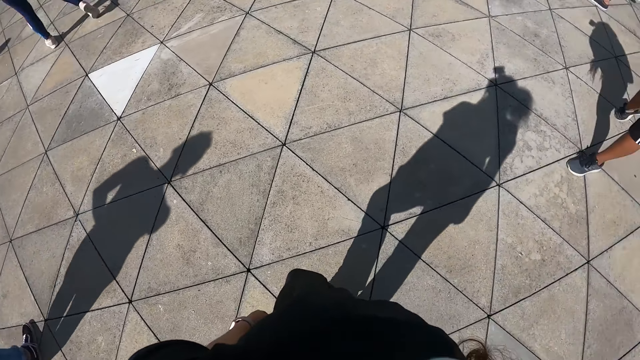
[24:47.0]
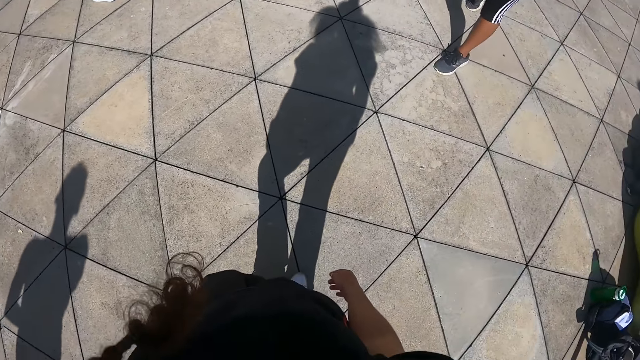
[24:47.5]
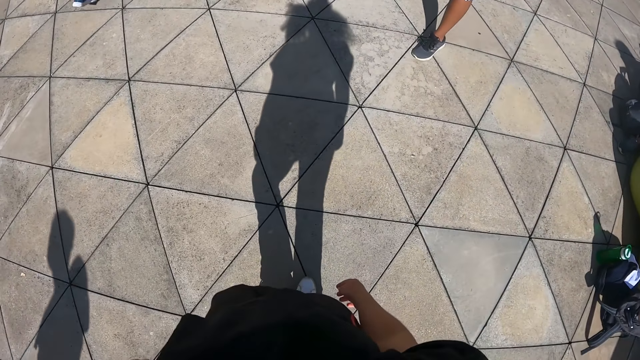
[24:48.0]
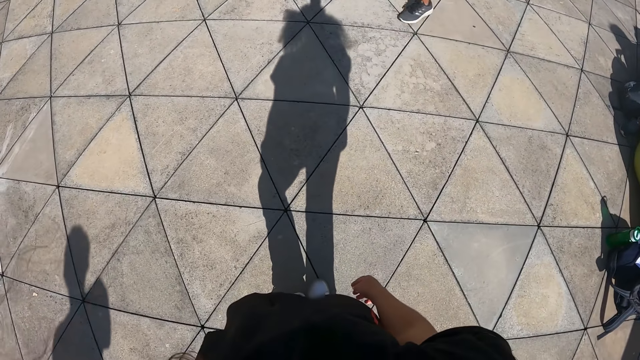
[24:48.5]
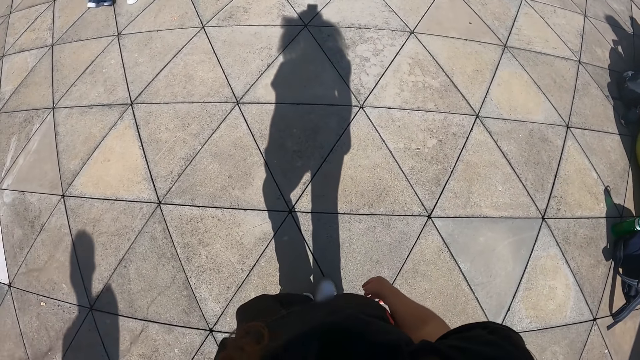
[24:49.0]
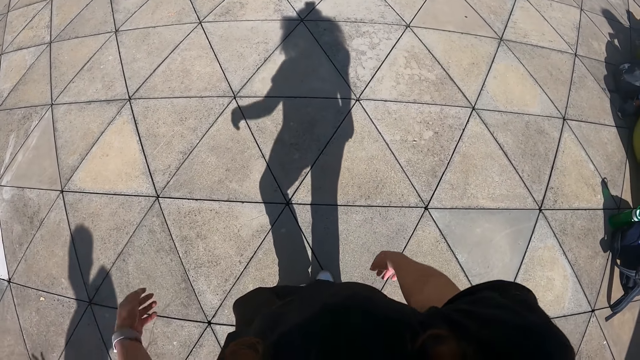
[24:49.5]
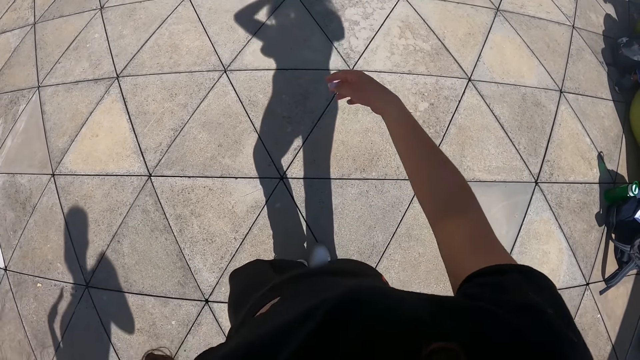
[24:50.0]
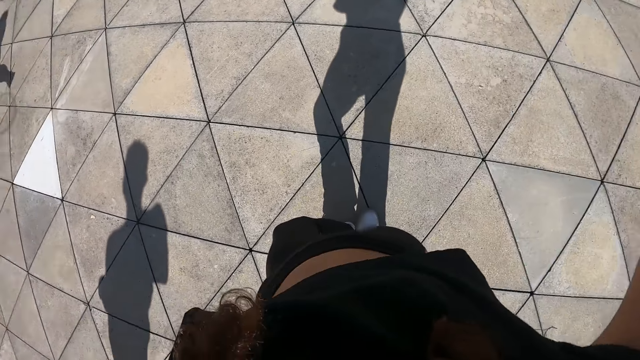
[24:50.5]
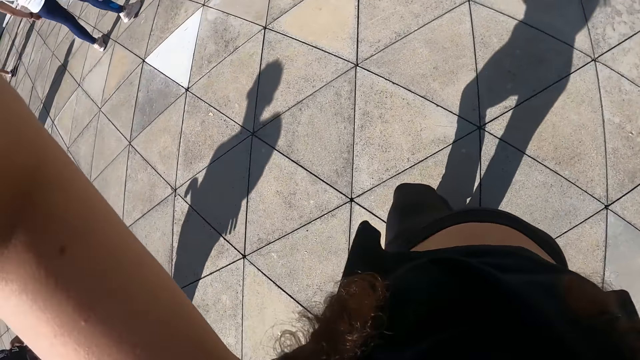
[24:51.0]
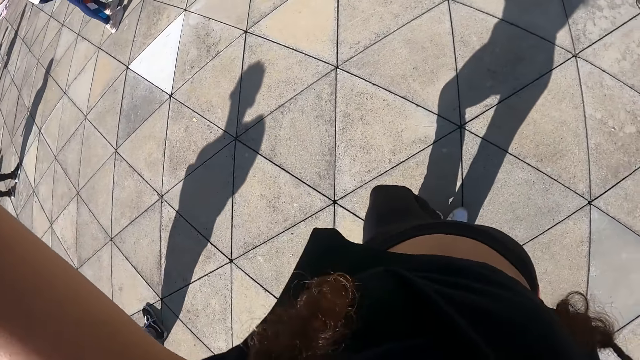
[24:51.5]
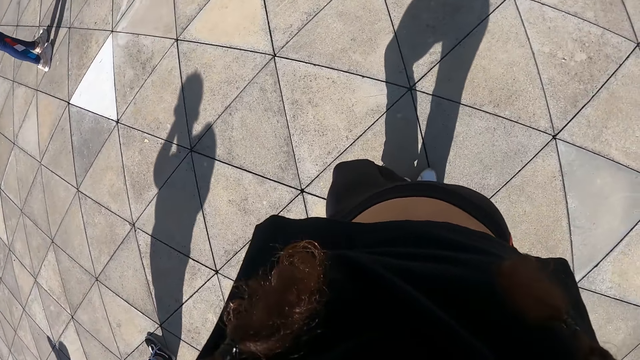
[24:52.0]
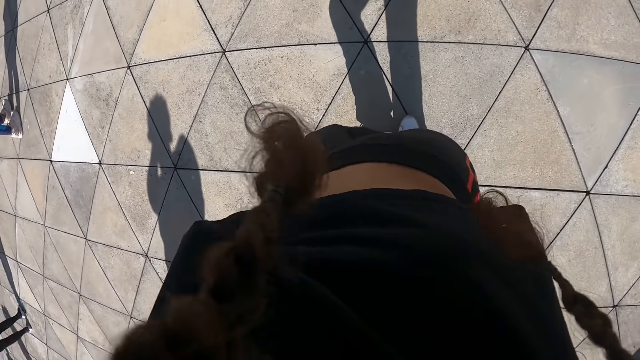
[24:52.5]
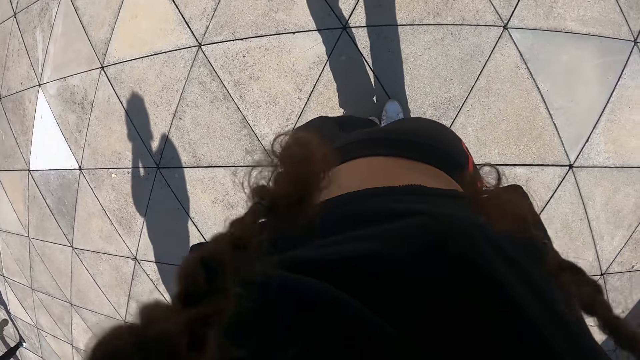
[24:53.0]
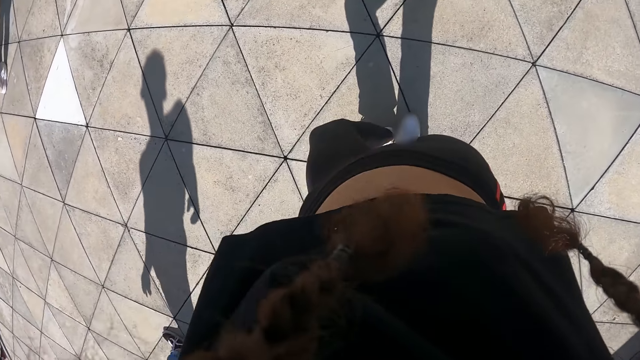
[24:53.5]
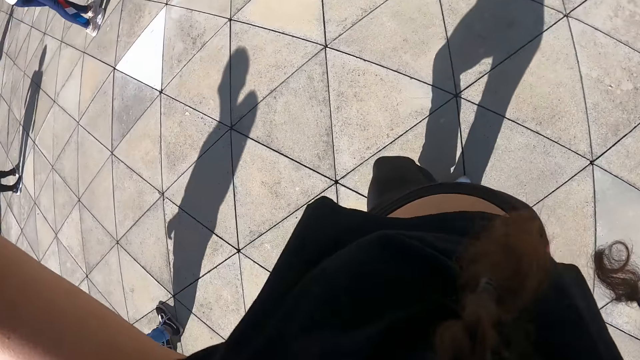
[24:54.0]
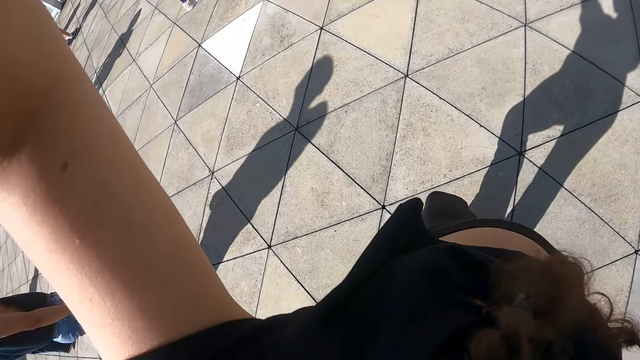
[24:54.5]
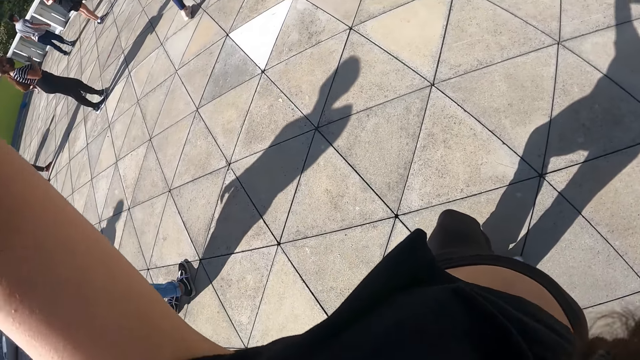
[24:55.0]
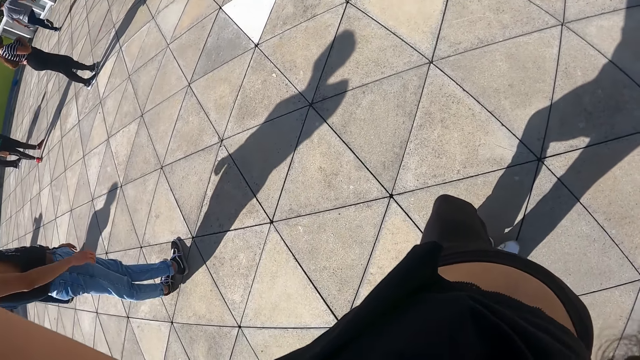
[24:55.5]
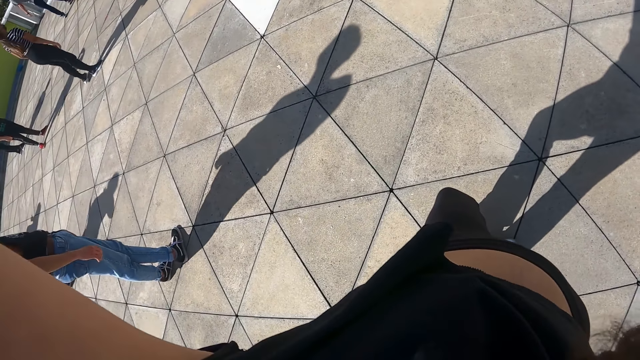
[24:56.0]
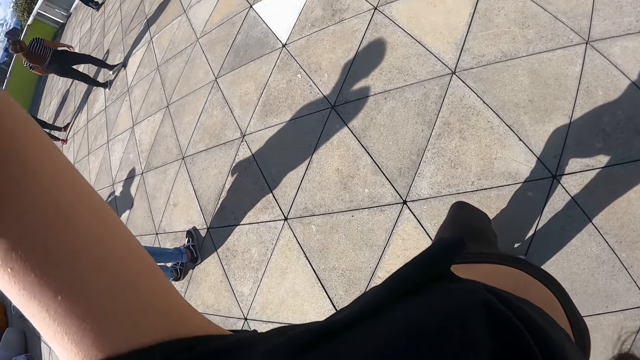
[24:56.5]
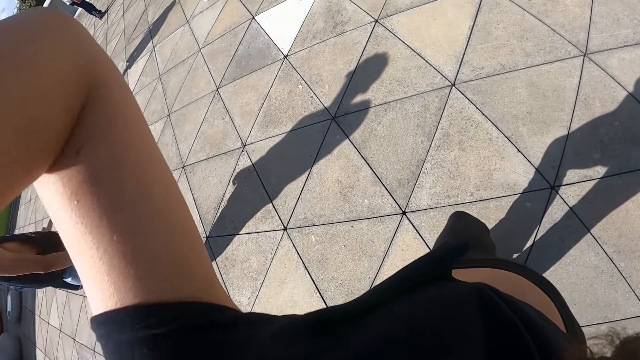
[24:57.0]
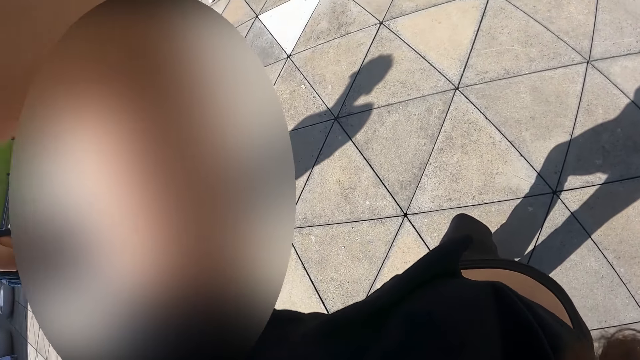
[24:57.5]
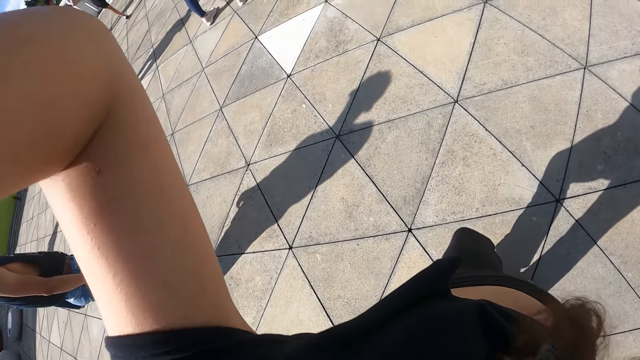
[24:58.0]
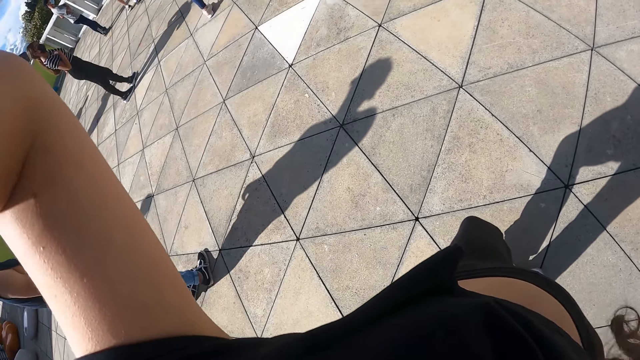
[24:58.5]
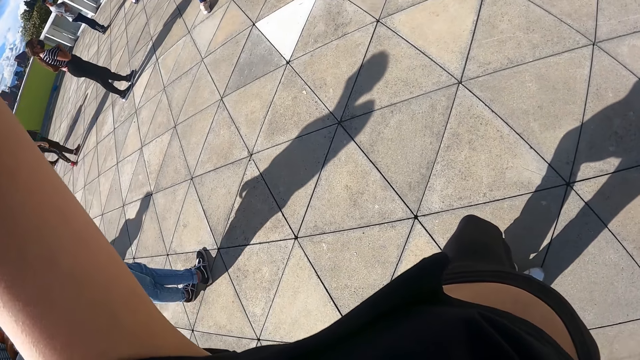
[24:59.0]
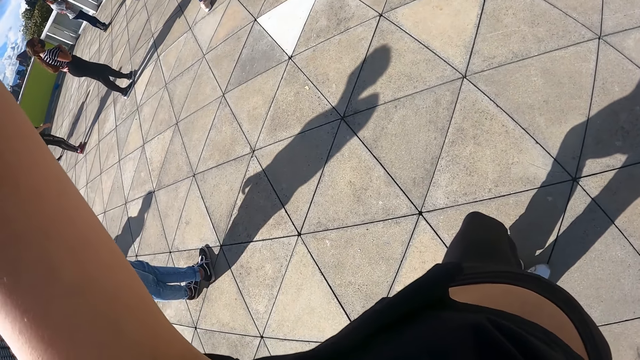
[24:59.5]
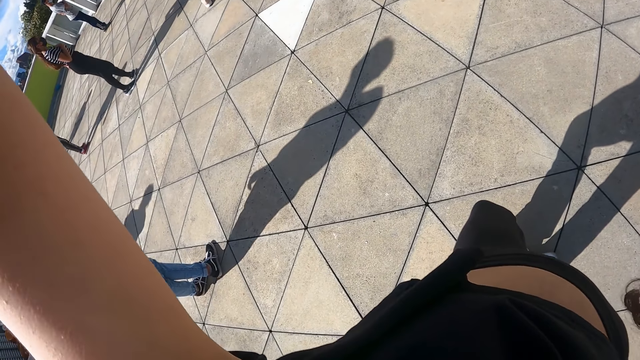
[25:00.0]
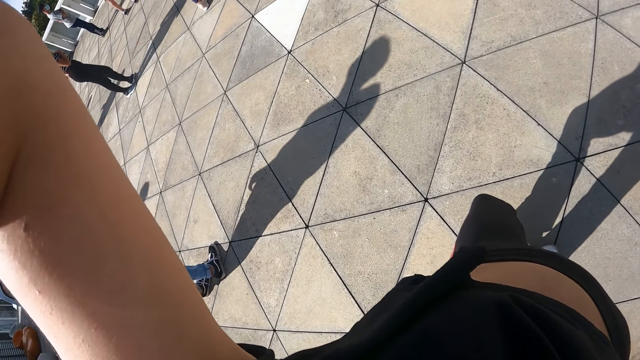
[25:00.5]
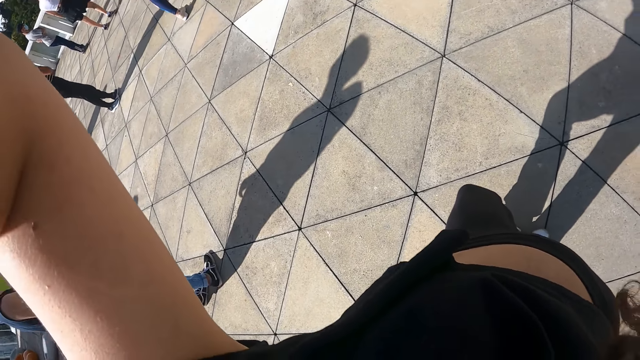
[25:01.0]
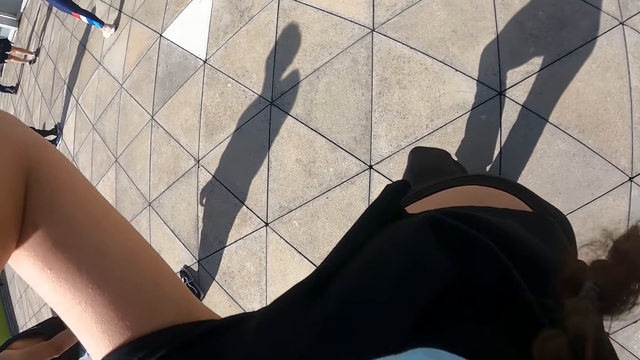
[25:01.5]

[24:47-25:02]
The man dances. The camera wearer looks around. She raises her left hand. She raises it again. Another woman moves. The camera wearer adjusts the camera.

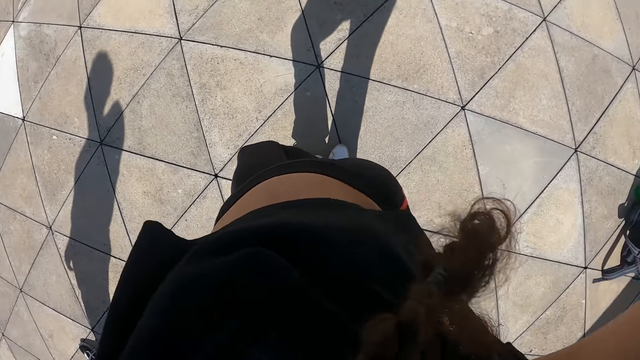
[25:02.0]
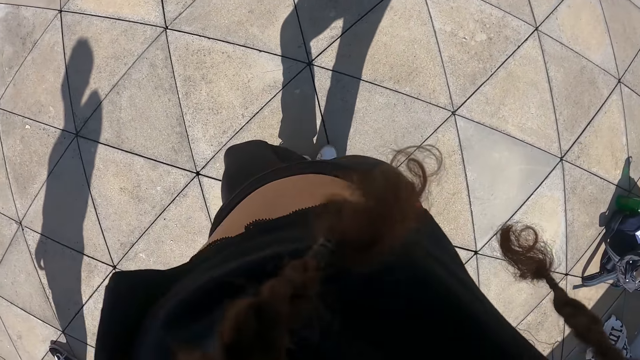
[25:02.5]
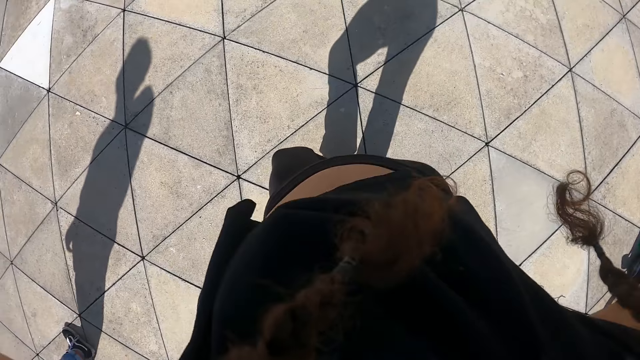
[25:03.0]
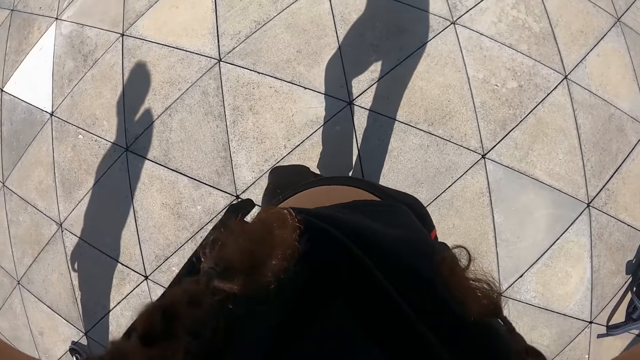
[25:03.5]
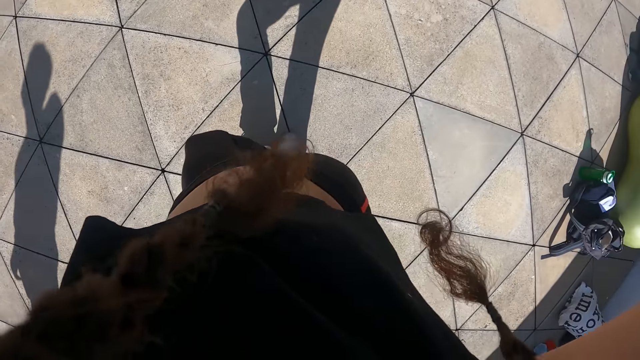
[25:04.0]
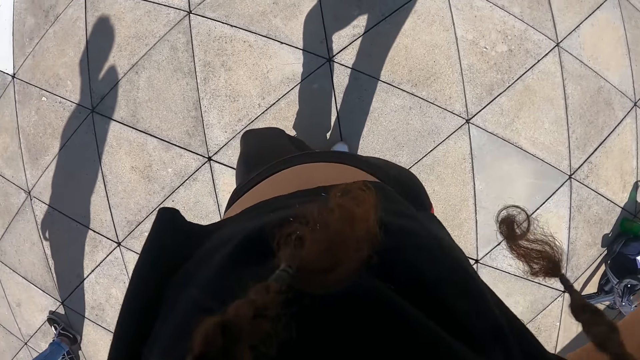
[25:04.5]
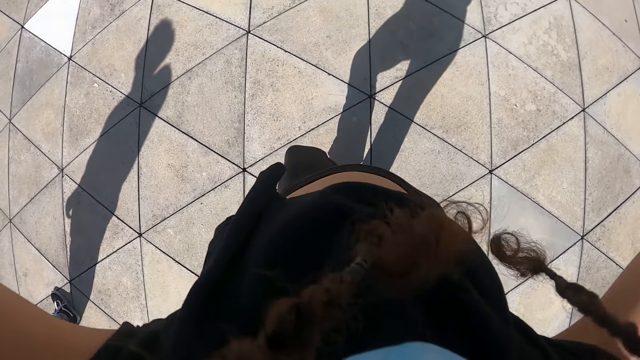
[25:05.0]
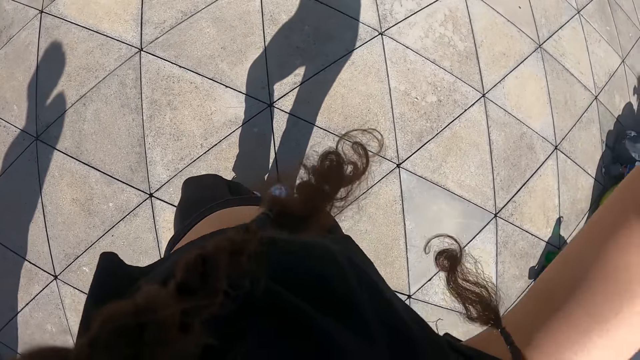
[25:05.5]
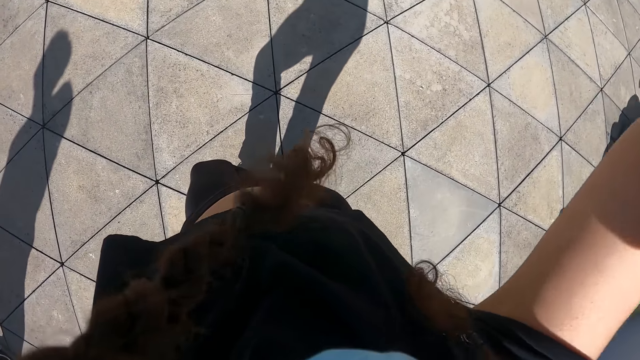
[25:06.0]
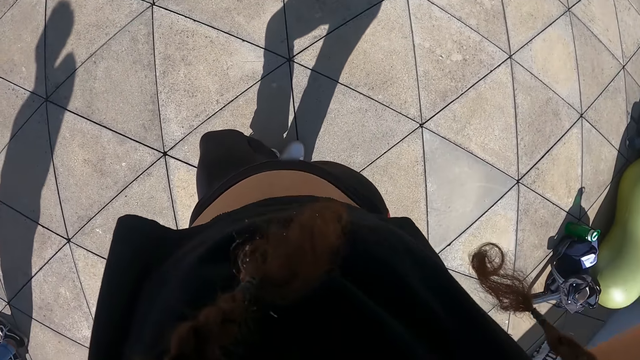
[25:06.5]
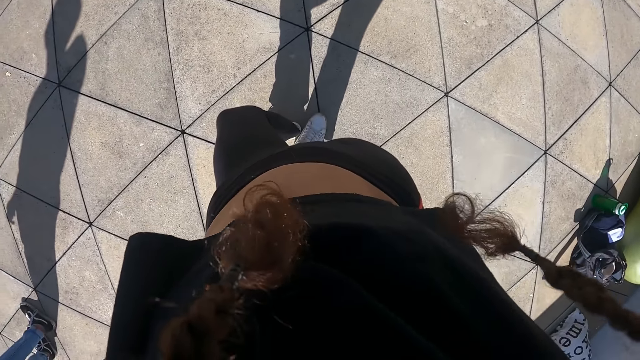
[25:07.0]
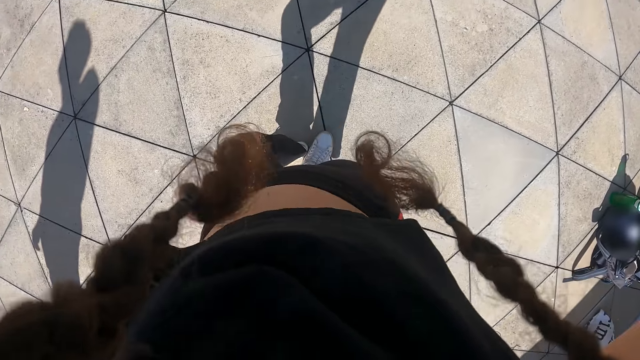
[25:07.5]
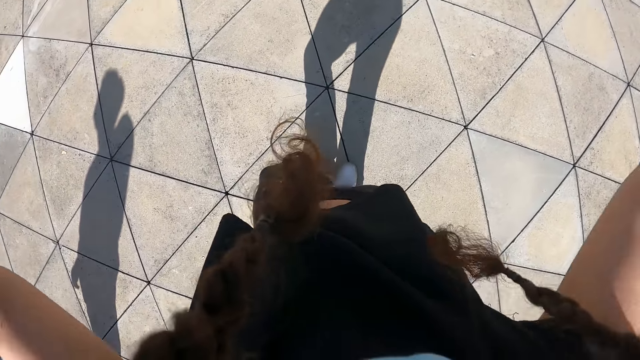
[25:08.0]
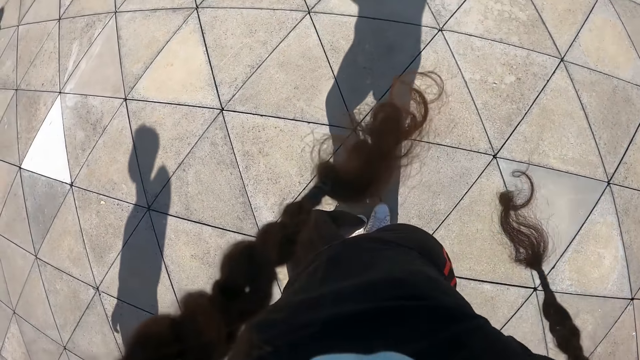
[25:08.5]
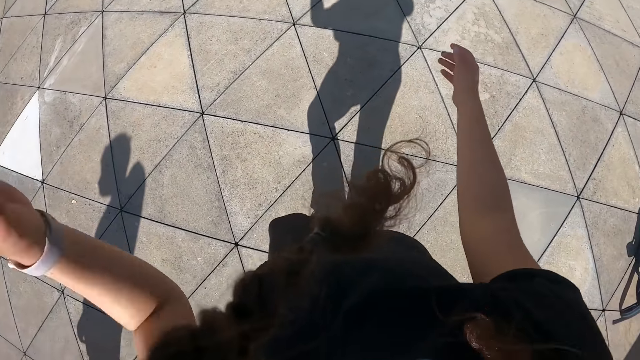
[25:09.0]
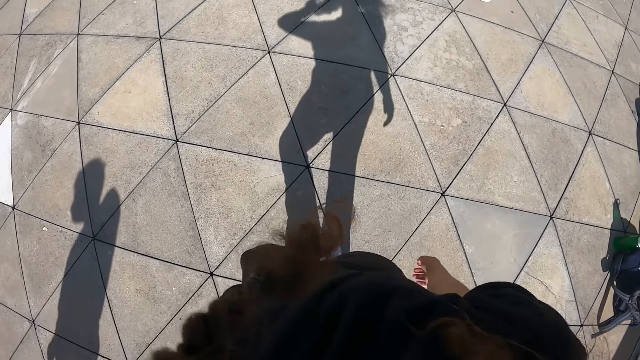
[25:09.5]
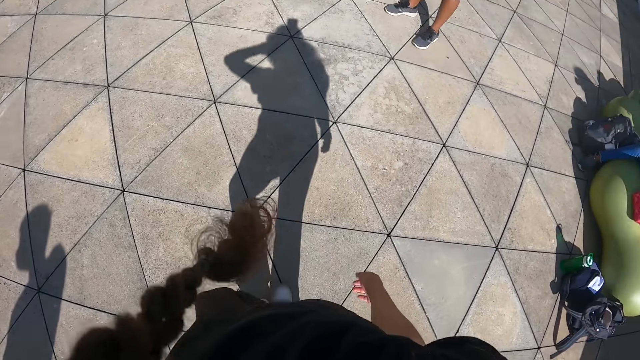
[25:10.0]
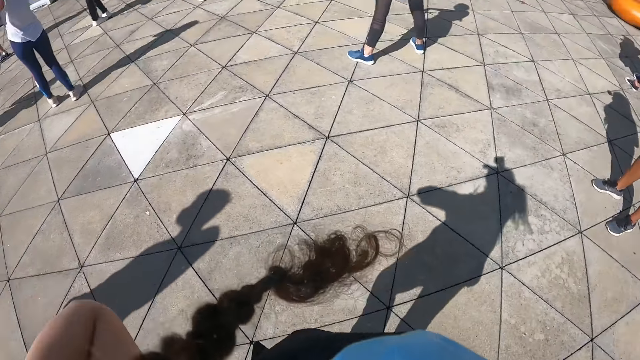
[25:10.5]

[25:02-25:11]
The camera wearer drops her hands to her sides. She lifts a hand.
